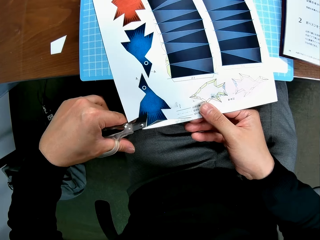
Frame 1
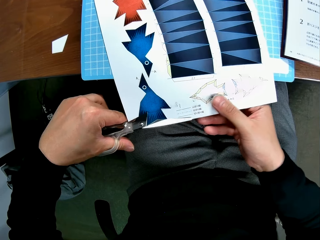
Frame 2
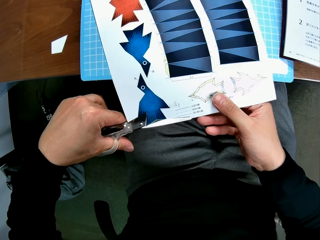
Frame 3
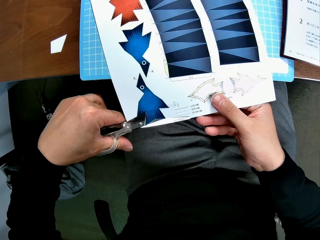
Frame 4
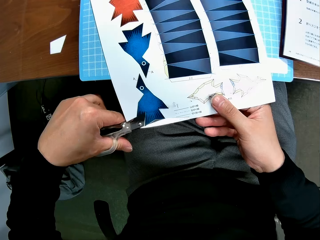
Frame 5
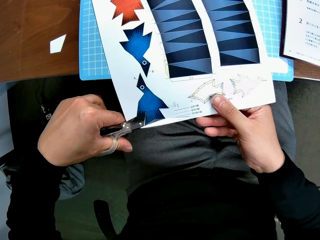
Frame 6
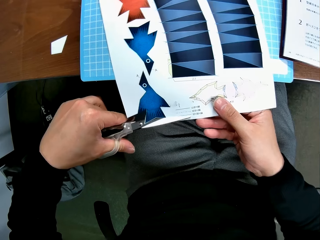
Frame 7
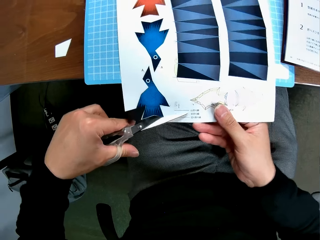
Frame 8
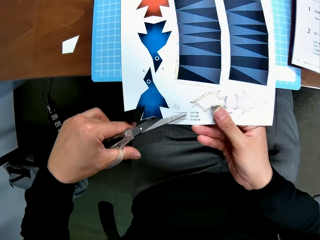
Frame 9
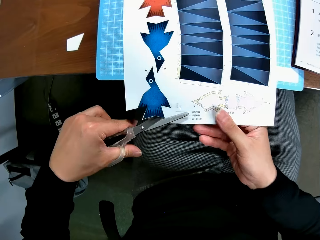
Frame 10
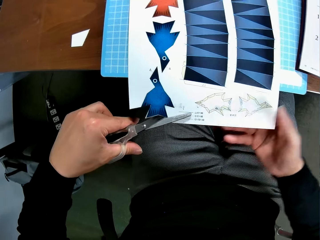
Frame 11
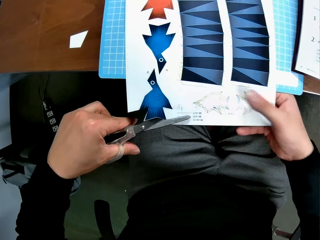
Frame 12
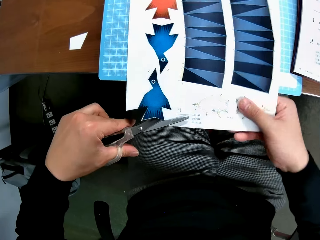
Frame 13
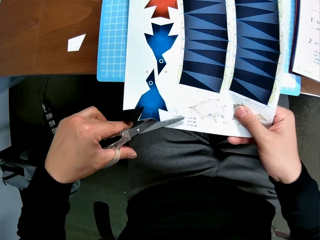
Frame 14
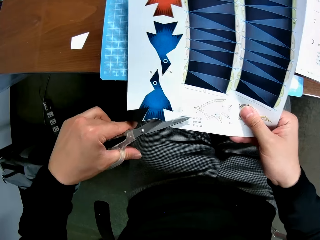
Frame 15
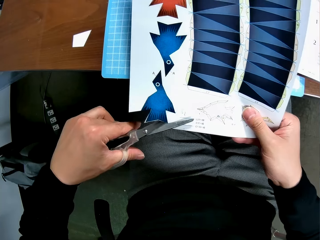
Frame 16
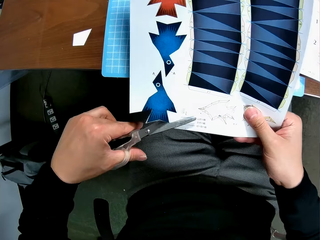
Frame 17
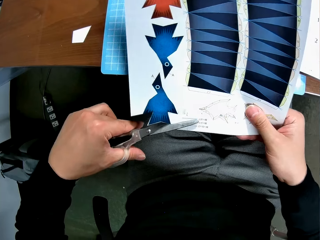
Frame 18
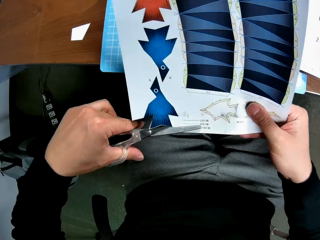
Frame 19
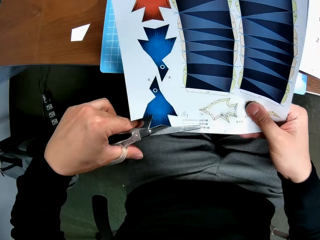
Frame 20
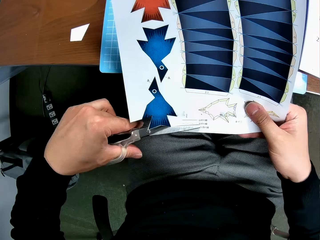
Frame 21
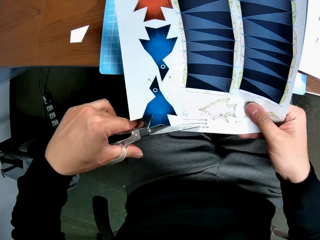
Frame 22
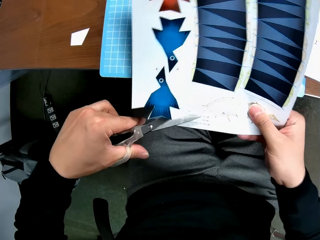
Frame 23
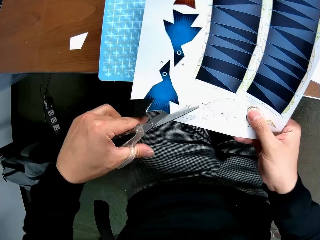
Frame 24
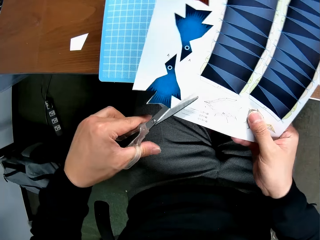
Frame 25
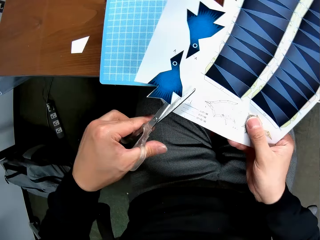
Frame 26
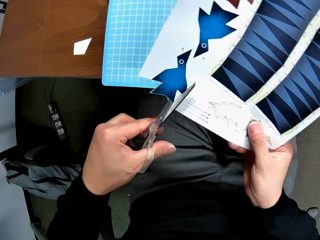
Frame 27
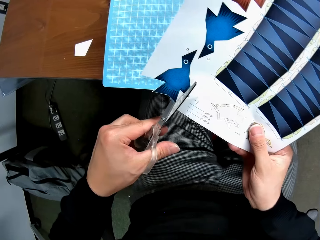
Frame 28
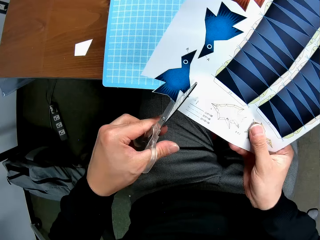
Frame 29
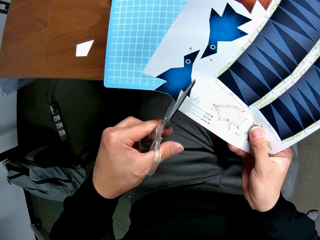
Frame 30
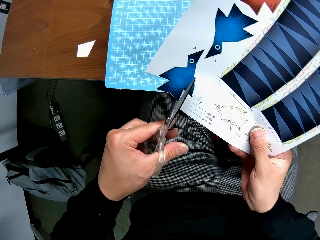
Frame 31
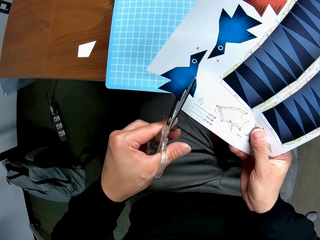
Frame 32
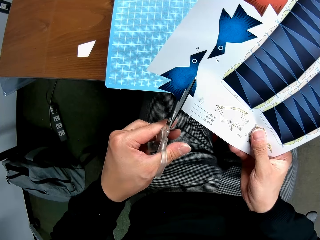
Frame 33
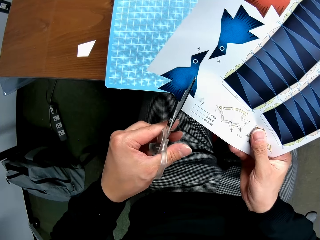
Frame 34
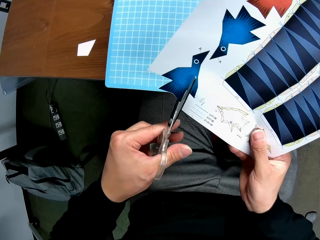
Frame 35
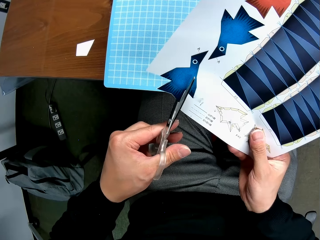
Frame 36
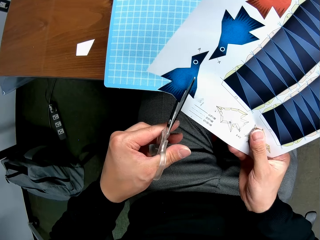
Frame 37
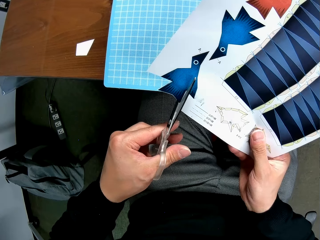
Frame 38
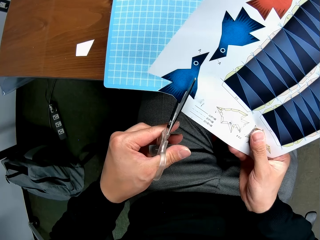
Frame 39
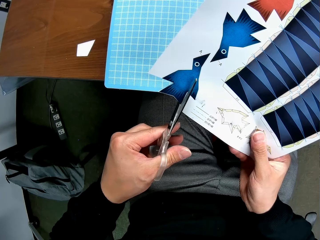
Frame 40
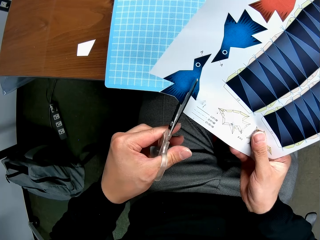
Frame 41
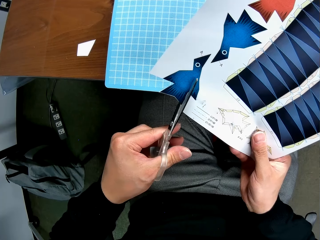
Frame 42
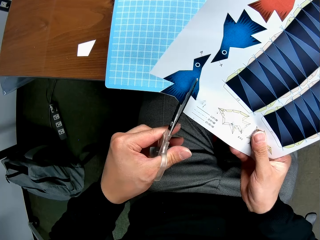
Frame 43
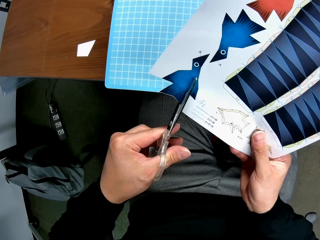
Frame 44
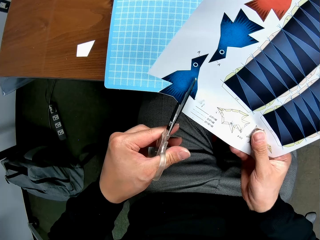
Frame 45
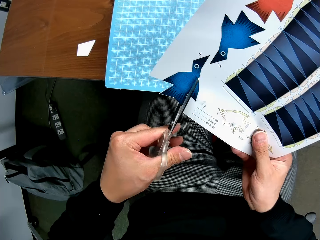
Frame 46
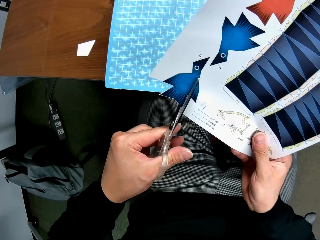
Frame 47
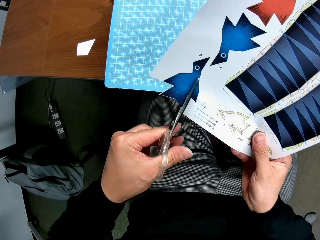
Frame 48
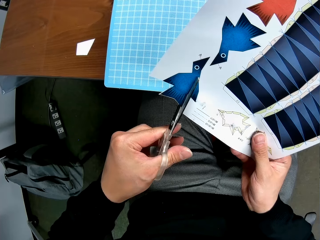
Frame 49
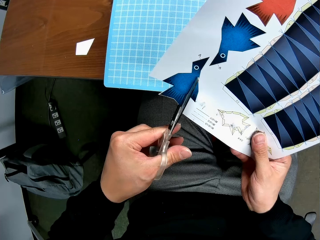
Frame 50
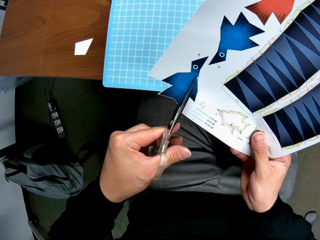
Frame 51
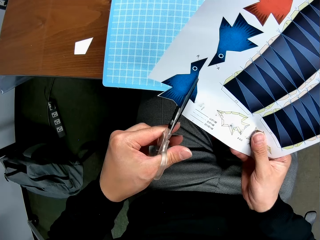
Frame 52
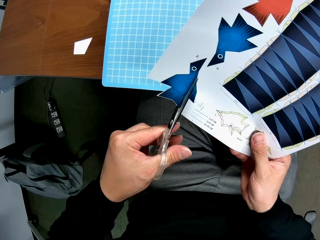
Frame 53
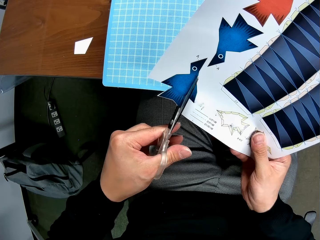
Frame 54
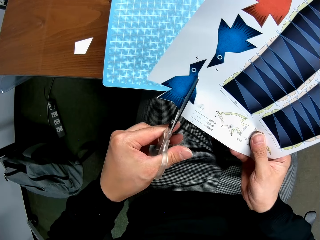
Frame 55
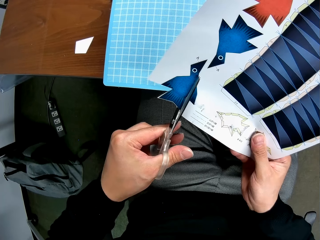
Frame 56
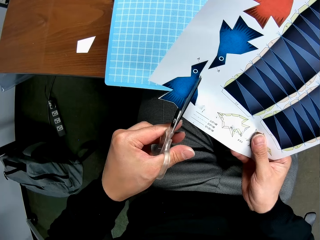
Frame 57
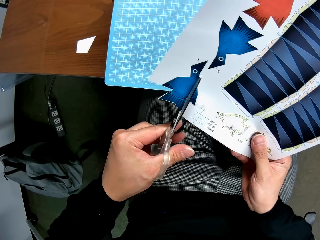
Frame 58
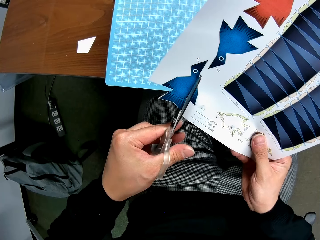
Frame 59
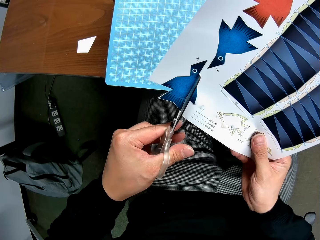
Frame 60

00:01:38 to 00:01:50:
The camera wearer lifts up the paper. They cut the paper with the scissors. They turn the paper. They cut the paper.

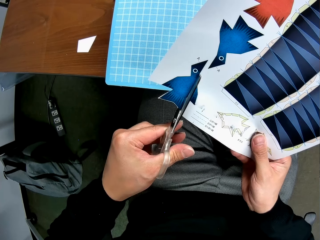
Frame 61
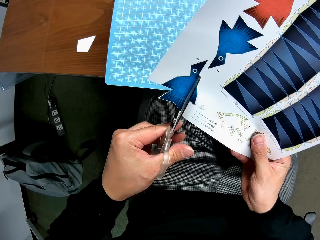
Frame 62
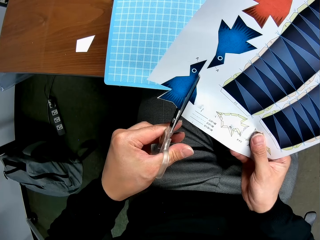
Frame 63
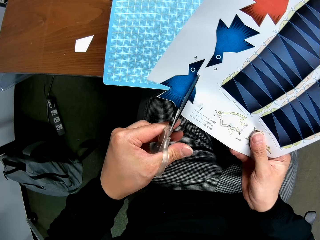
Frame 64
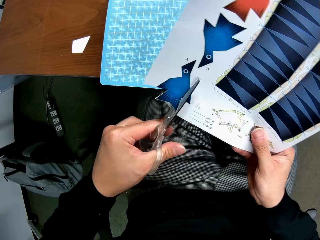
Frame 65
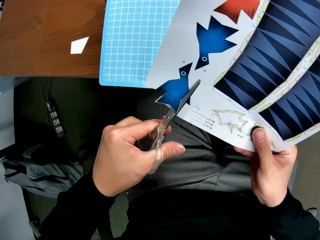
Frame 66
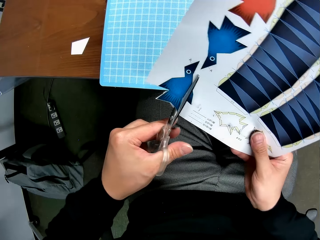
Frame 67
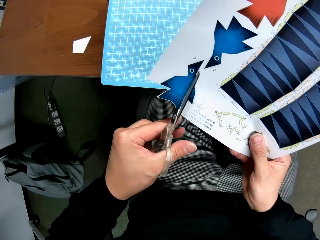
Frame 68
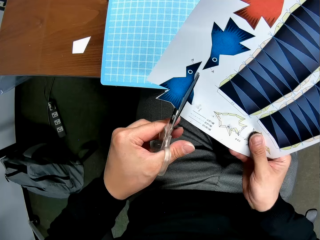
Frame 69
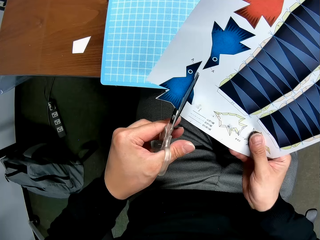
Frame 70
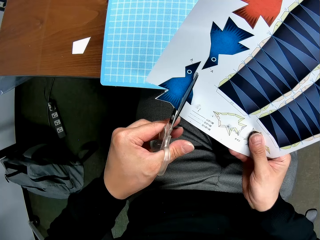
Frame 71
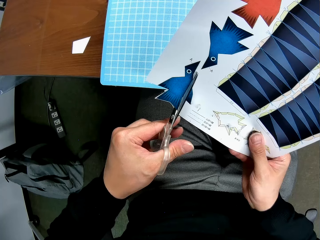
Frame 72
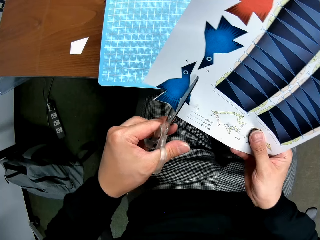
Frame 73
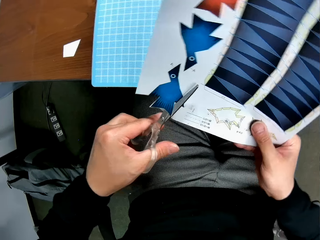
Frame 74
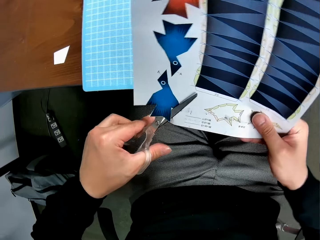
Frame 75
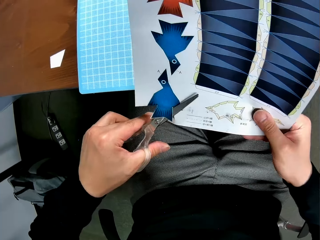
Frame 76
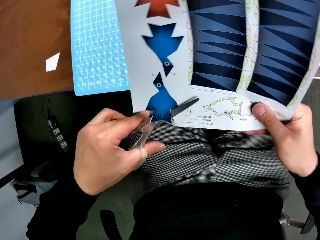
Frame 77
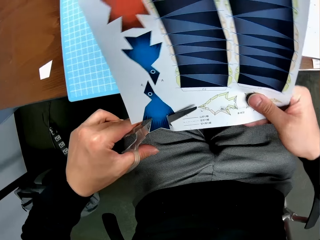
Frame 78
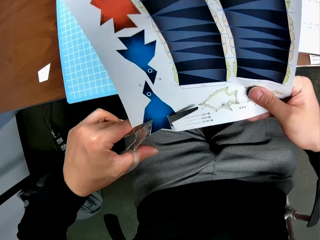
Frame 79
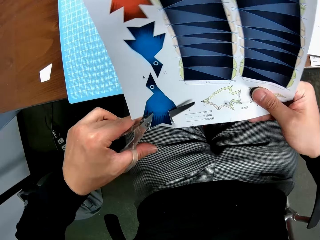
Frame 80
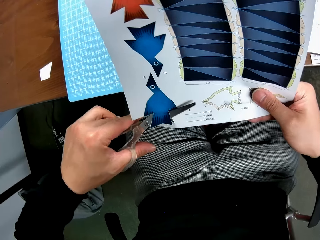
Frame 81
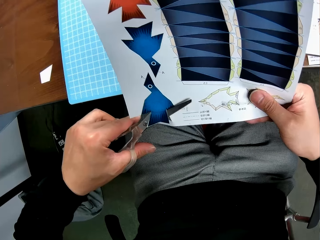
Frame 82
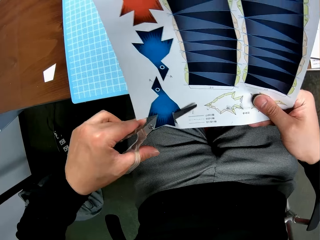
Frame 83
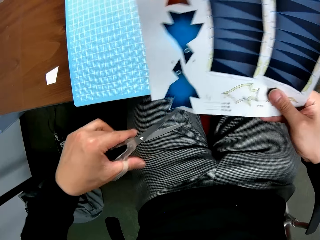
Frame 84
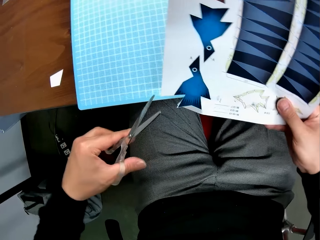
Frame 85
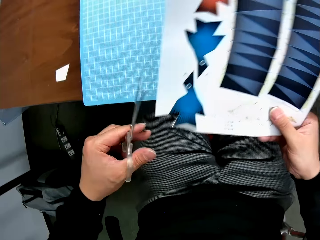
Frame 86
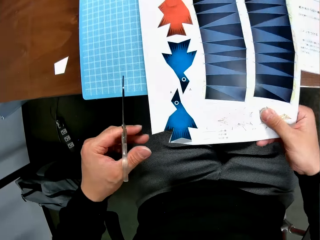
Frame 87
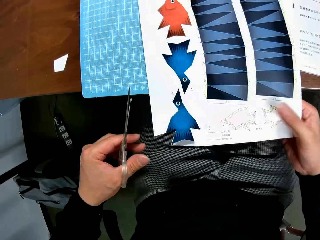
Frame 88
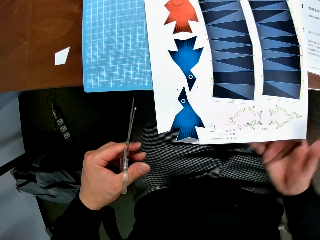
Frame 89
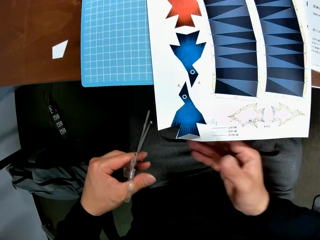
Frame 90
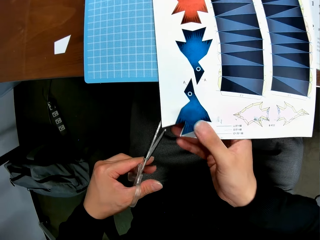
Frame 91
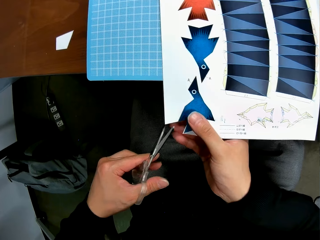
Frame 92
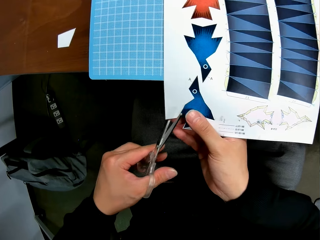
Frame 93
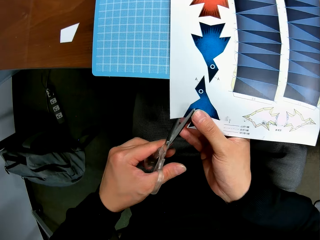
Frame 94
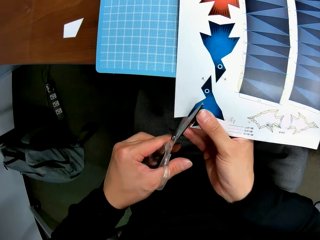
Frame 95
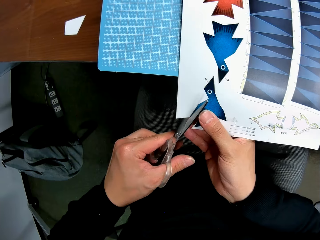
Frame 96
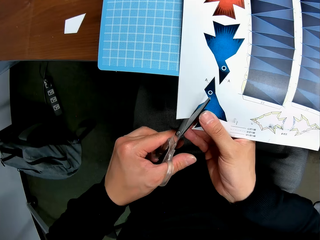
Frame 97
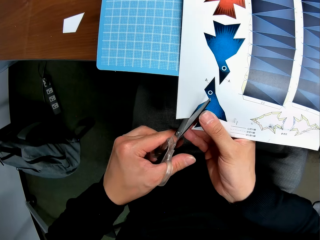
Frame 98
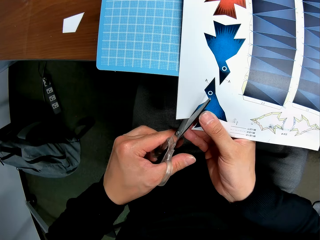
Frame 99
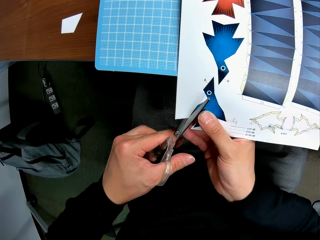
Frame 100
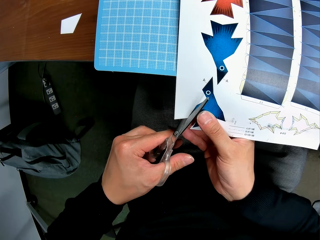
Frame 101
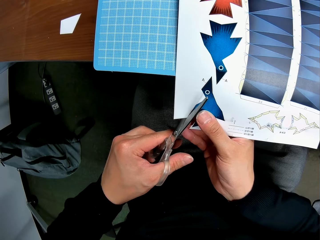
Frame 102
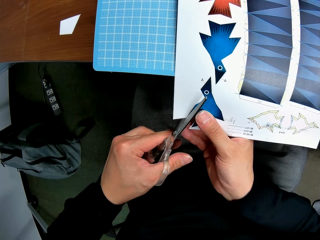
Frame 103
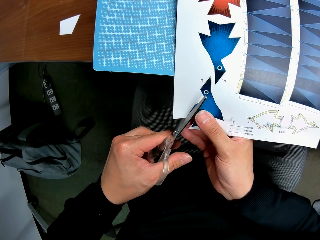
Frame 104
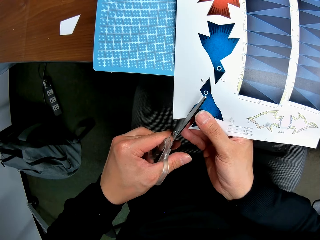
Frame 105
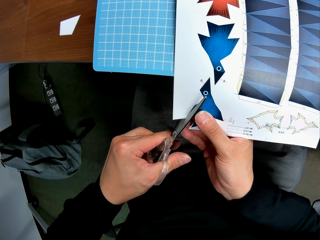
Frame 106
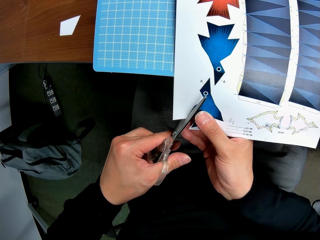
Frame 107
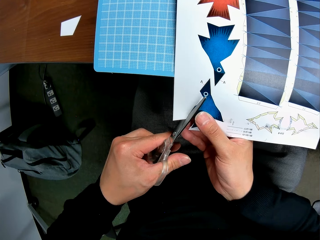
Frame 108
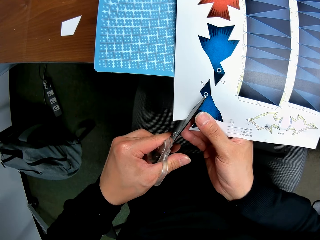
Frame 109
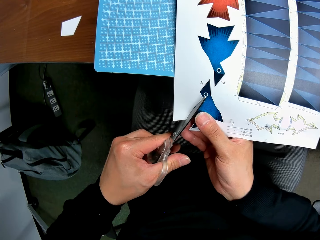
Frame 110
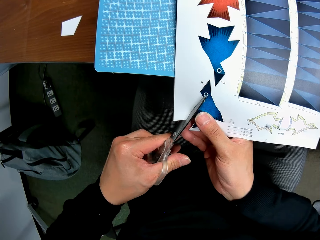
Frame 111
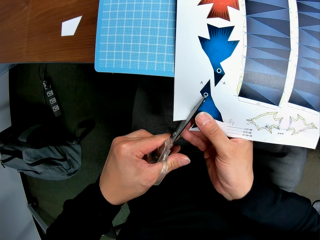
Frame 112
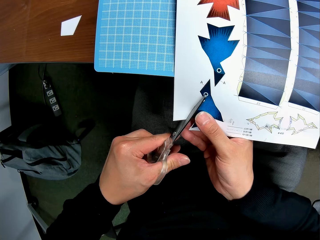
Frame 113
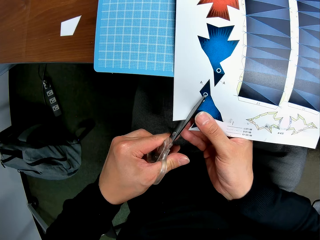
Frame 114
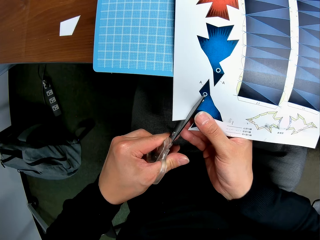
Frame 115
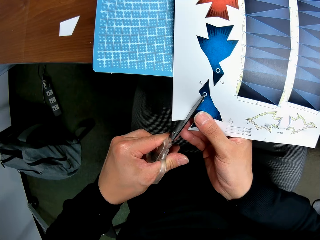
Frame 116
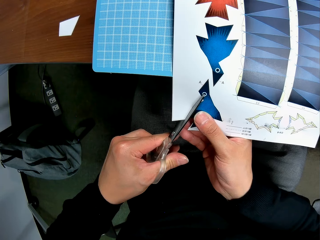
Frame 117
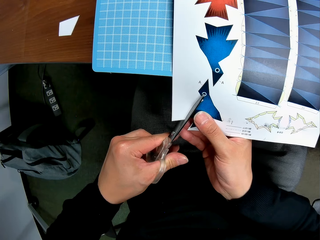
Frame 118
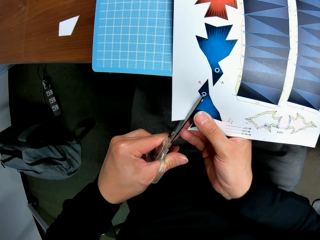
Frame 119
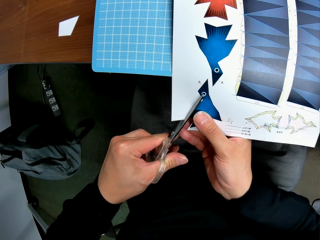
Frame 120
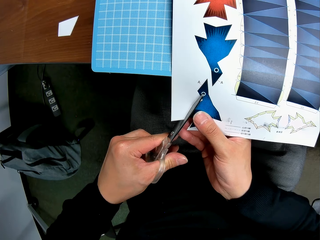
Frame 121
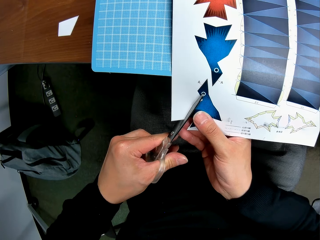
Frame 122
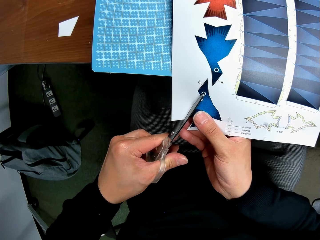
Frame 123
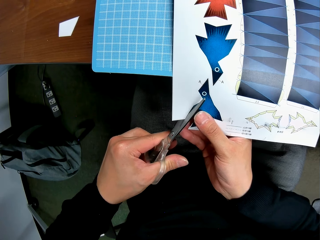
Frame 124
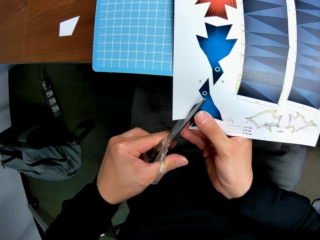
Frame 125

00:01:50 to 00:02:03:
The camera wearer turns the paper. She cuts the paper with the scissors. She places the paper on the cutting mat. She moves her hand forwards. She cuts the paper.
